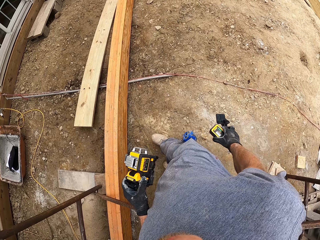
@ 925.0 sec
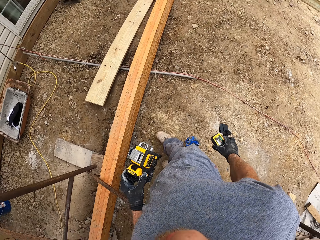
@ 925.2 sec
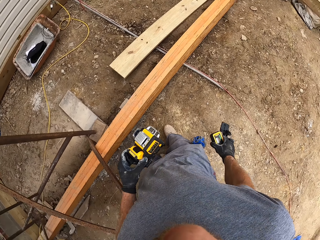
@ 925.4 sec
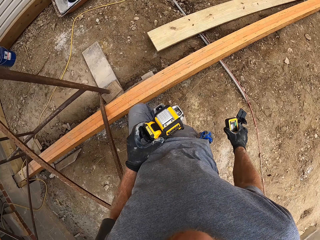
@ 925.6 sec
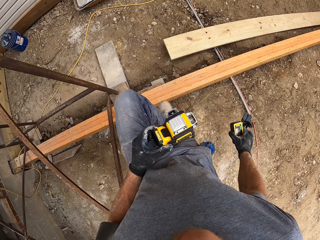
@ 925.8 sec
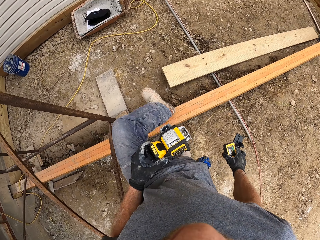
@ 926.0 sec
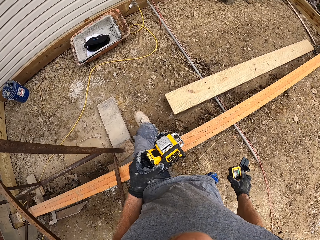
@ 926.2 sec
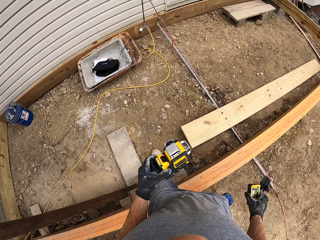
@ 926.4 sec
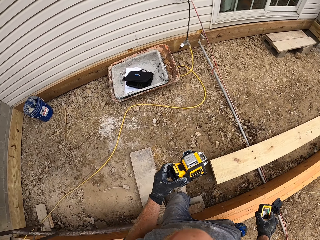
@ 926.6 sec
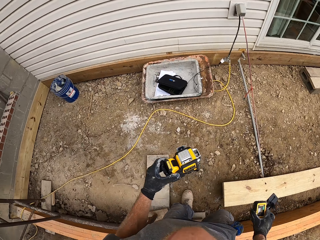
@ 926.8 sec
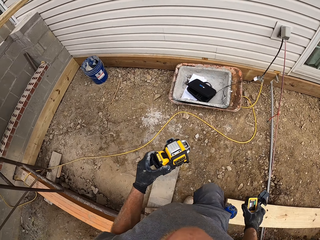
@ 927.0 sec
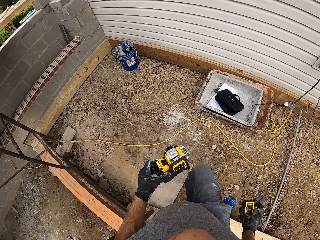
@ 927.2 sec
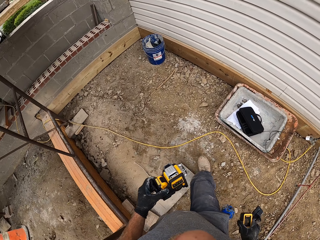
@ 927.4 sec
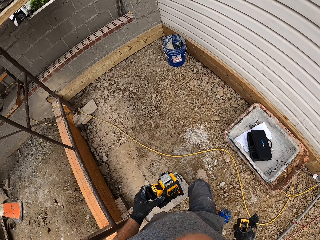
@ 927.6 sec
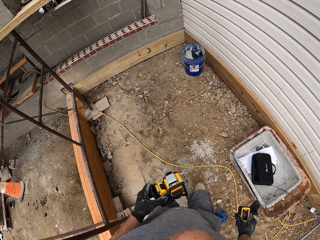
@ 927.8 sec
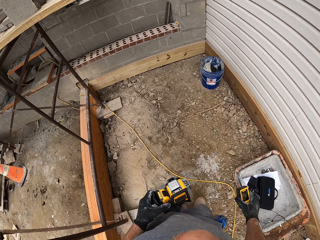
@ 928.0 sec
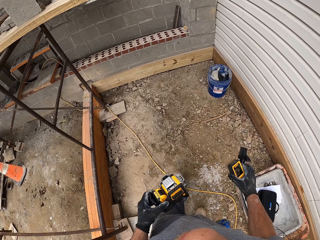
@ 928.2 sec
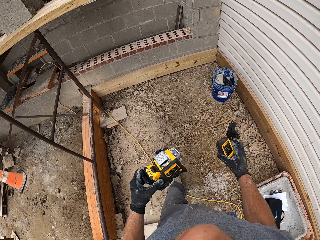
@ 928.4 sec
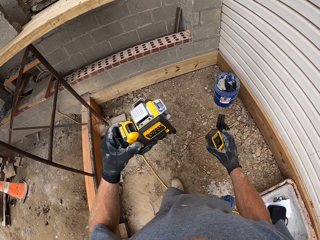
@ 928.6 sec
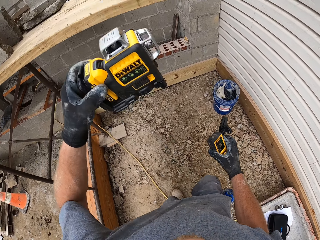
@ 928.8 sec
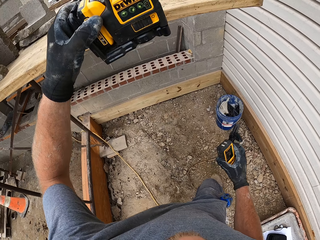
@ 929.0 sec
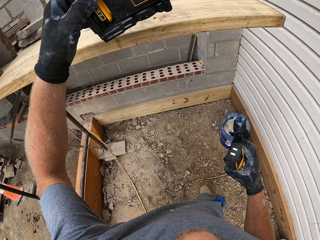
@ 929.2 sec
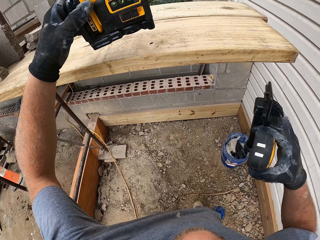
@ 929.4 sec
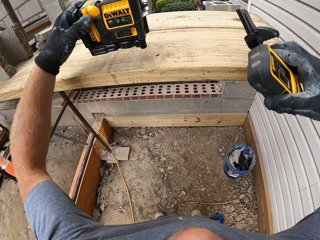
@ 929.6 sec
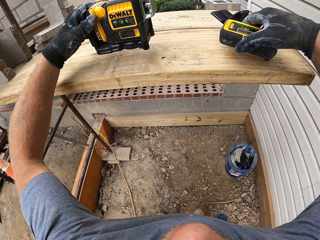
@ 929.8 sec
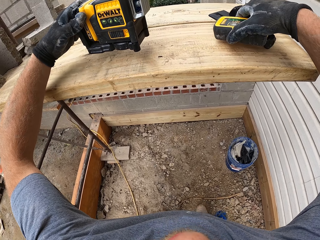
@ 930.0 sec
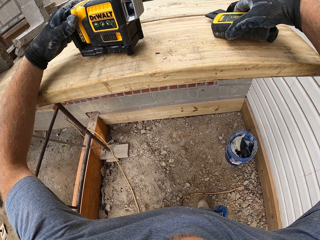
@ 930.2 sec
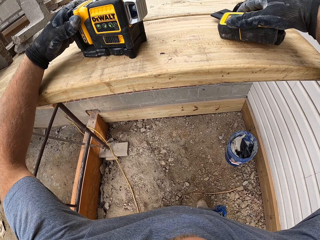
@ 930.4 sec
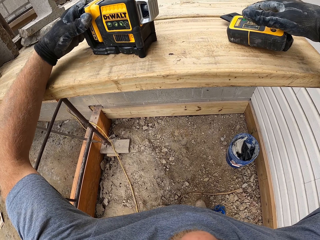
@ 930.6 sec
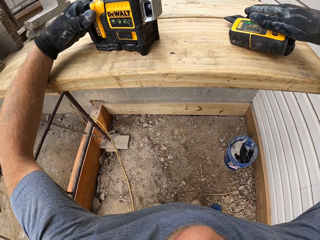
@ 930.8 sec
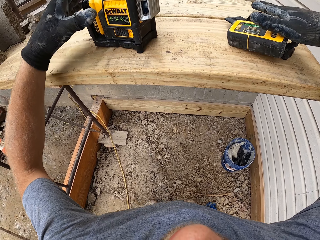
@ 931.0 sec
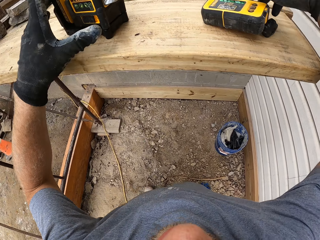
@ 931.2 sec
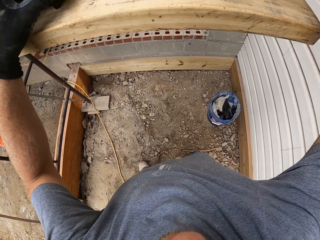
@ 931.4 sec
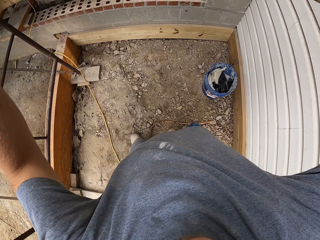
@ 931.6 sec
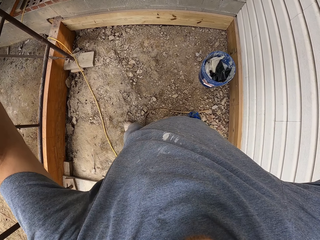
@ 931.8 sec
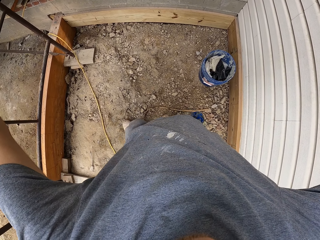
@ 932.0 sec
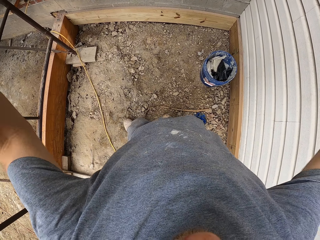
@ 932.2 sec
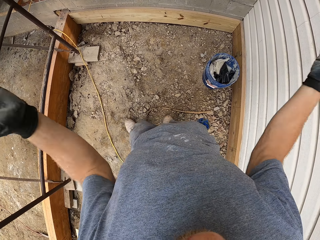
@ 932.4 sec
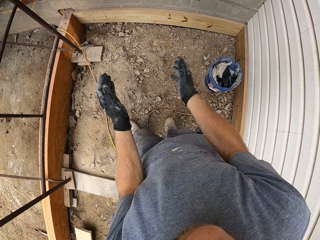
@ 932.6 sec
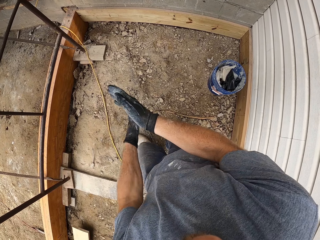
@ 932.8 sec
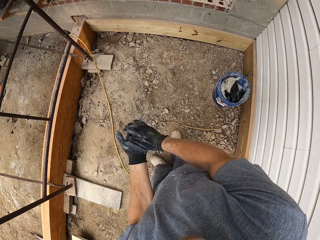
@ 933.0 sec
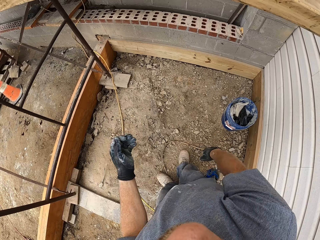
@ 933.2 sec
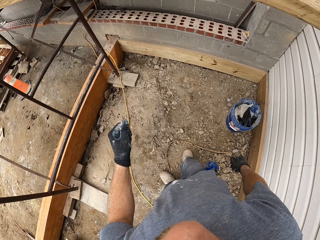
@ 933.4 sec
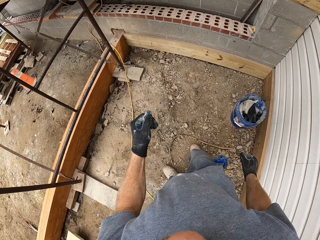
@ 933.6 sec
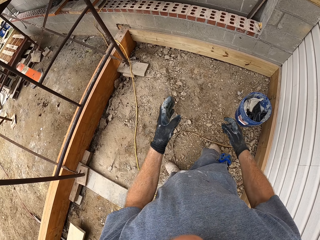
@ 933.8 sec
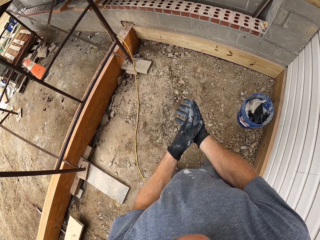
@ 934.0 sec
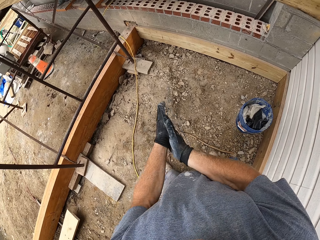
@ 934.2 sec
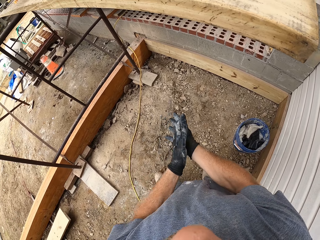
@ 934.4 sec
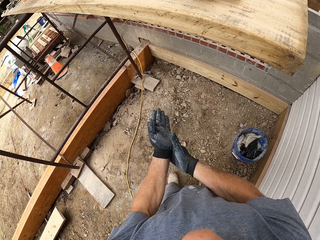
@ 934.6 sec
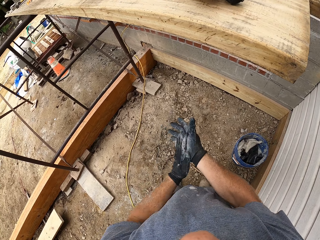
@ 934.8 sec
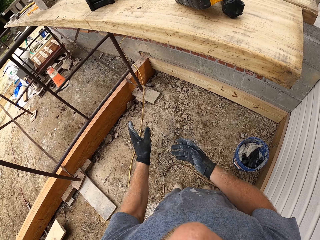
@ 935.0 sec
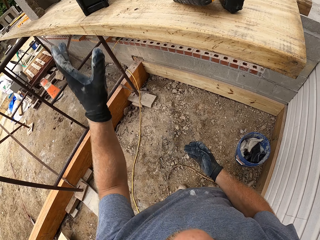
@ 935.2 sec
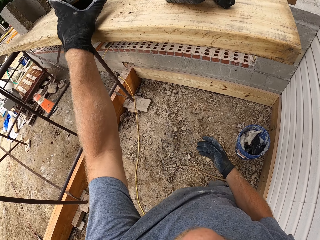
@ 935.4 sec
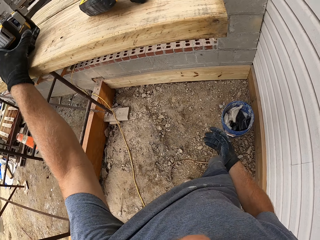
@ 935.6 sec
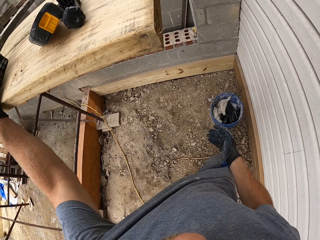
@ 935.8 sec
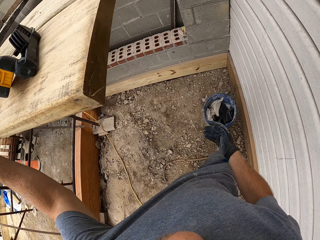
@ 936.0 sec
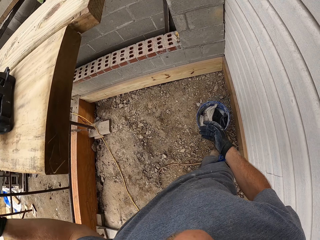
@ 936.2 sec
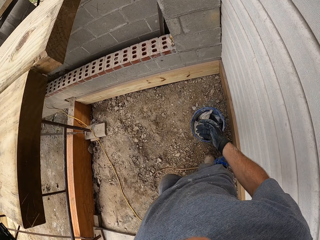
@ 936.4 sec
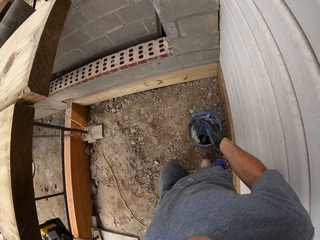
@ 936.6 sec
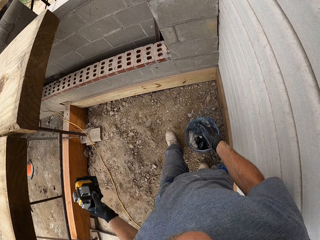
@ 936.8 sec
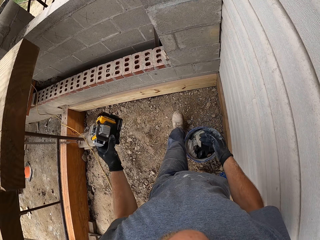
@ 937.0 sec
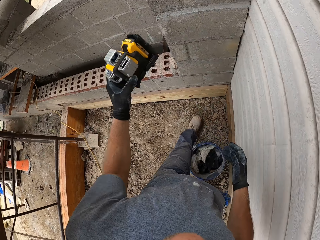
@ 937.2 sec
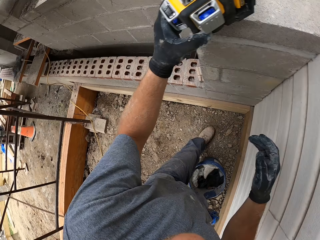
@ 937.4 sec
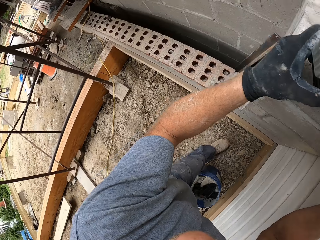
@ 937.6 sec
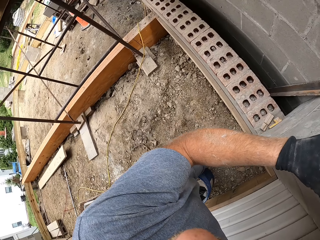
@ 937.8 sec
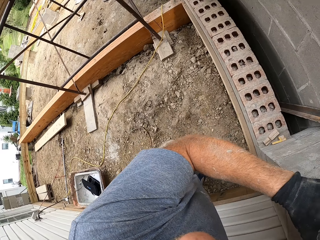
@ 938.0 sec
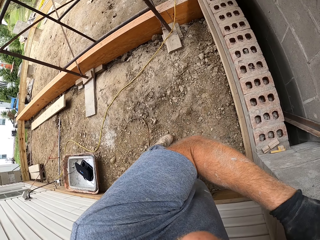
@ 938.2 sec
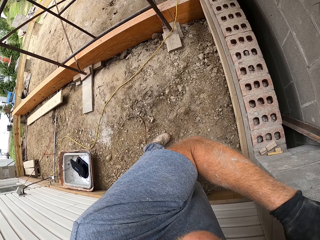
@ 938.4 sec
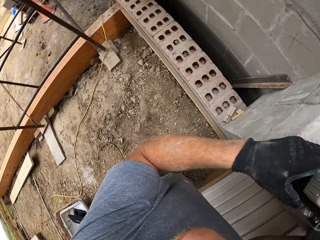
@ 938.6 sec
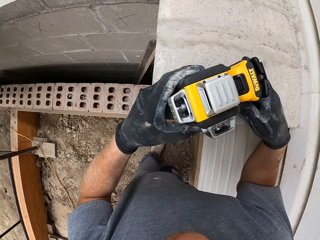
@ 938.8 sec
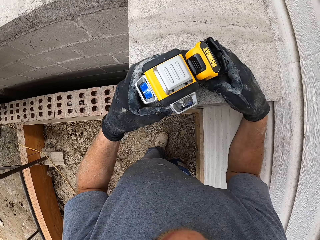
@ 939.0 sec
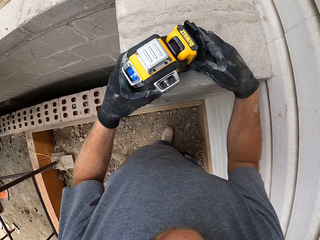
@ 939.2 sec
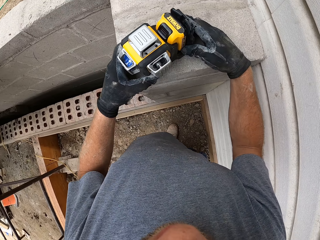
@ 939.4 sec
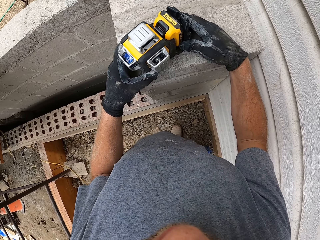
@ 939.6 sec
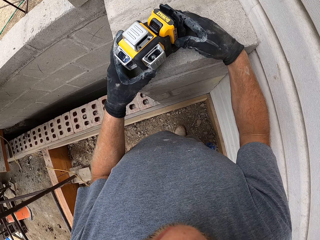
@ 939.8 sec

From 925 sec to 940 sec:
The camera wearer walks around the construction. He drops the laser level on a plank. He drops the laser measure and laser measure support on the plank. He puts the laser detector and dewalt battery on a wooden rail. He dusts off his hands and rubs his hands together. He picks up the laser level on the plank. He takes the dewalt battery. He puts the dewalt battery on the wall. He places the laser level on a block.

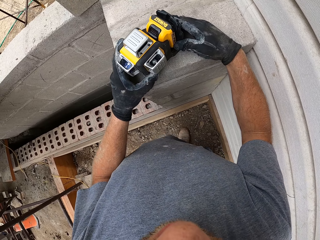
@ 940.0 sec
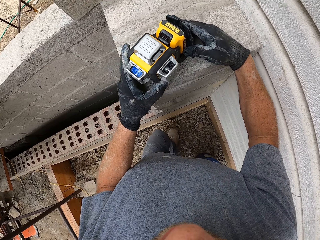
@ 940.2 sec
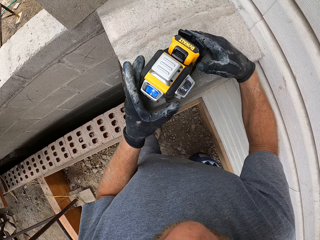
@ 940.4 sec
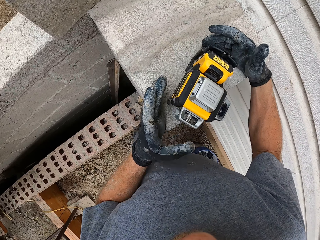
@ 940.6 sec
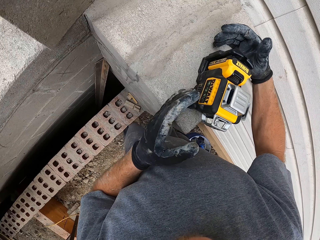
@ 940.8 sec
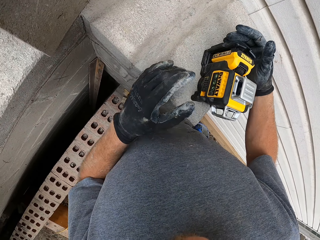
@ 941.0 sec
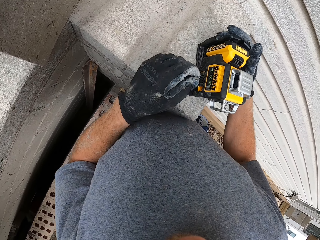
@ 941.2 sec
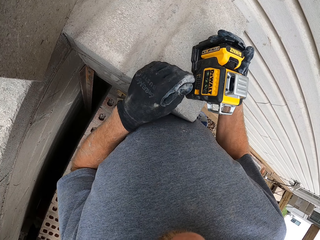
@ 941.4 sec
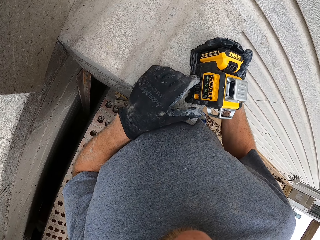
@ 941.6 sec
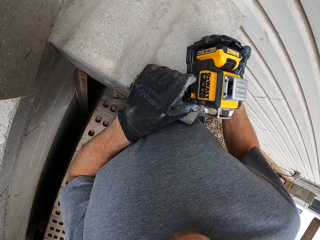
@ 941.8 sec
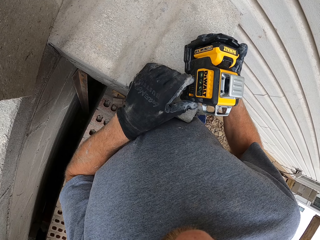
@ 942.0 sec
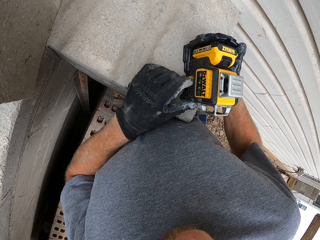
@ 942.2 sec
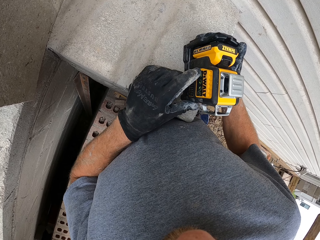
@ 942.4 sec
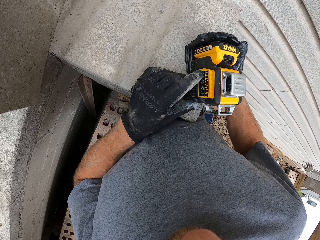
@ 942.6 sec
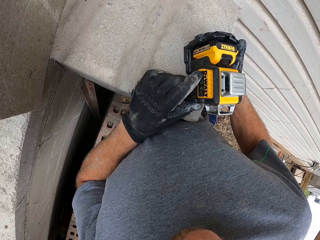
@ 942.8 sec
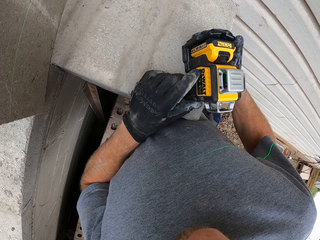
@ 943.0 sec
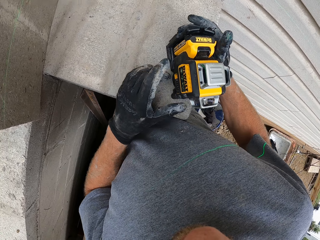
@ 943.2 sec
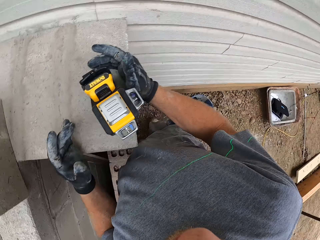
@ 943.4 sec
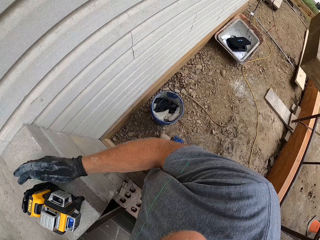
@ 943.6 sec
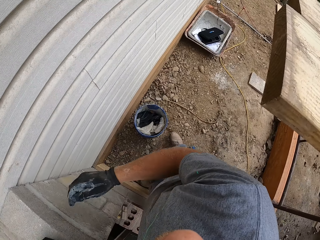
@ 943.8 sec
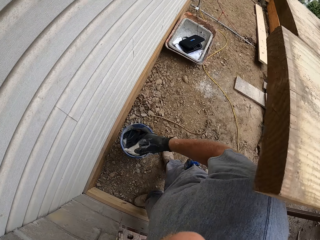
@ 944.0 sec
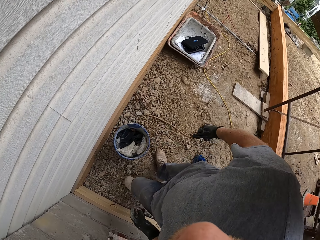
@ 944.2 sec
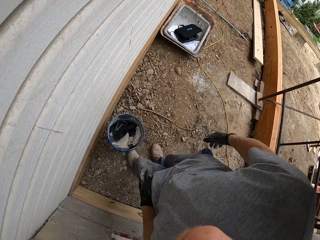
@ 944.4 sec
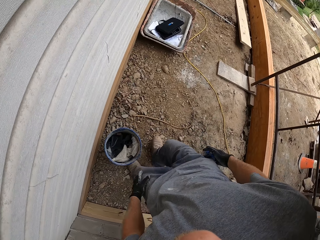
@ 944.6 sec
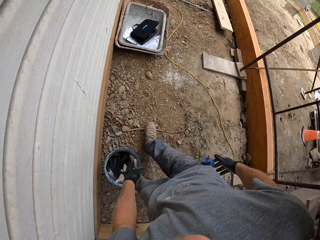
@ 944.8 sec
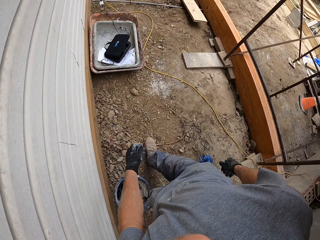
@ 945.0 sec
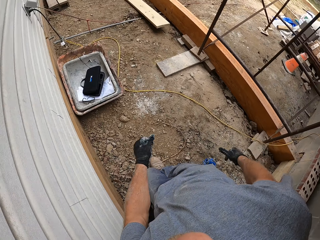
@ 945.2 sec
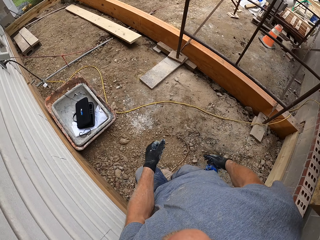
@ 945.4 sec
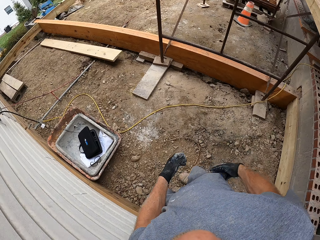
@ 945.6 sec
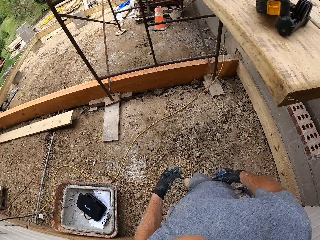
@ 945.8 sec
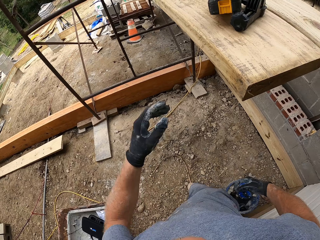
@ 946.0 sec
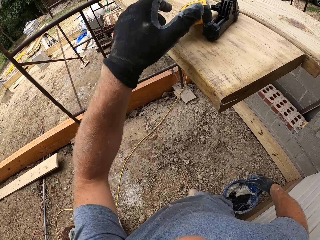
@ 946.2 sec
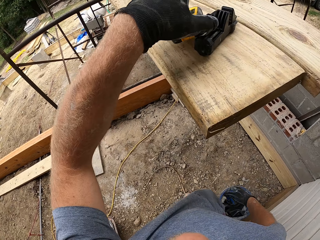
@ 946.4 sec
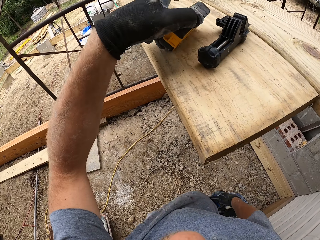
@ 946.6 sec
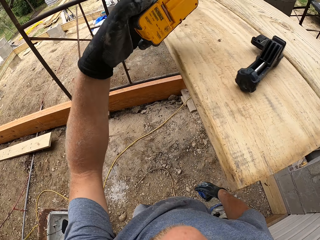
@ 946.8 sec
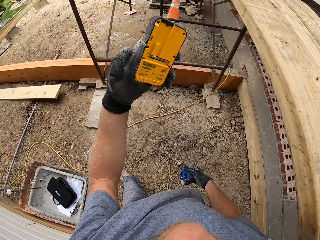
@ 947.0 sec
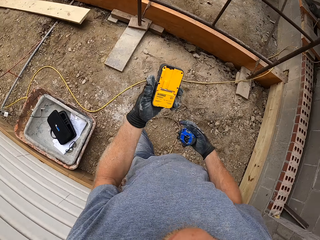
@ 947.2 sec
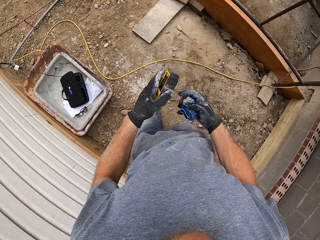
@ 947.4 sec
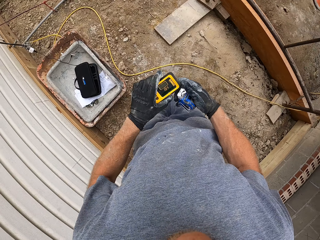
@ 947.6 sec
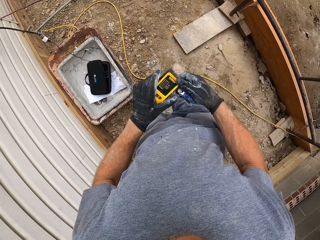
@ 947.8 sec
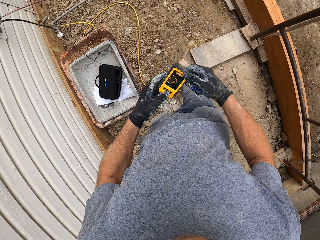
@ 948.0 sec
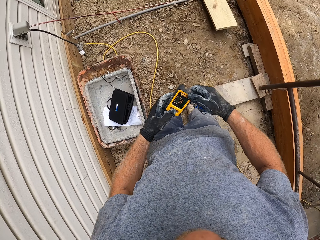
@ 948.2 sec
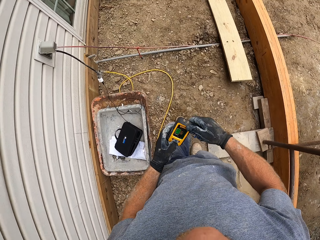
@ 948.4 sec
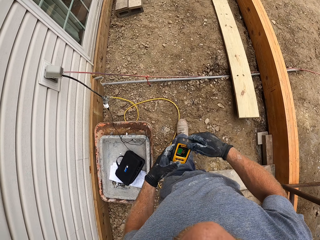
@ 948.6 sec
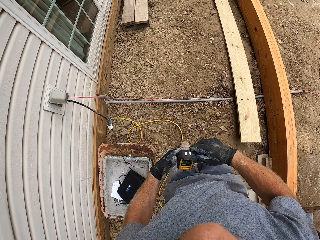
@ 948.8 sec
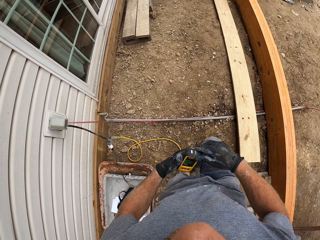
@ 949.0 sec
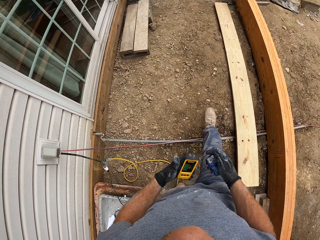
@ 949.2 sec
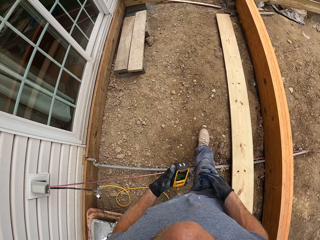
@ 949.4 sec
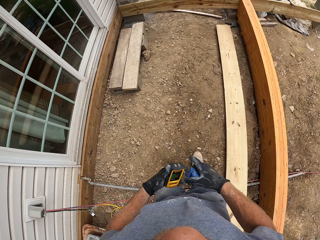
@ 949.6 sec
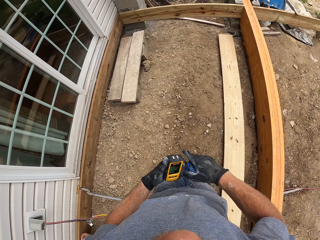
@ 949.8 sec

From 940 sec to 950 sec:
The camera wearer looks at the battery. They move a step. They remove a tape measure from the pocket. They pick up the laser measure on the plank. They walk around the construction.
